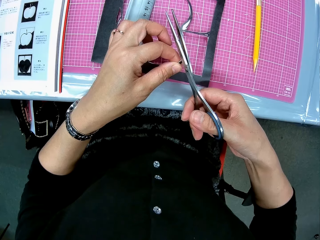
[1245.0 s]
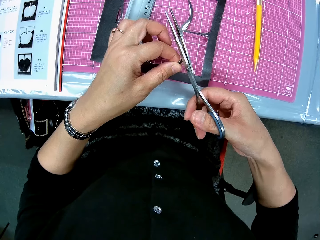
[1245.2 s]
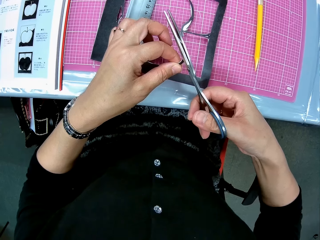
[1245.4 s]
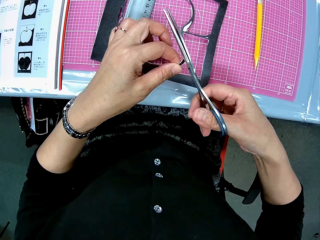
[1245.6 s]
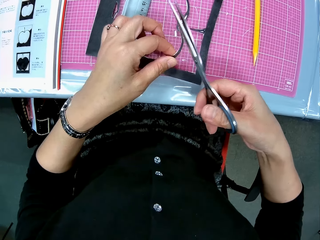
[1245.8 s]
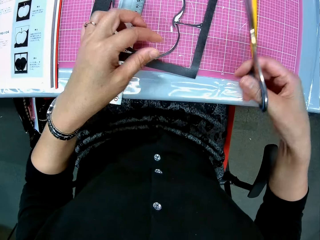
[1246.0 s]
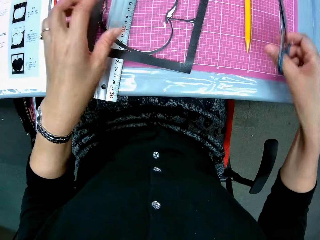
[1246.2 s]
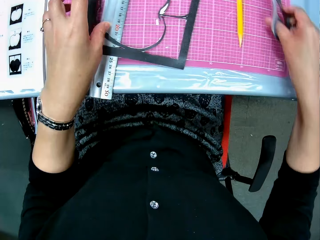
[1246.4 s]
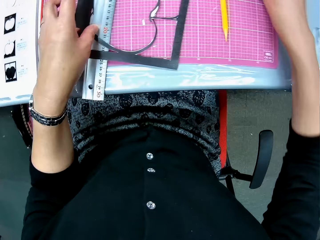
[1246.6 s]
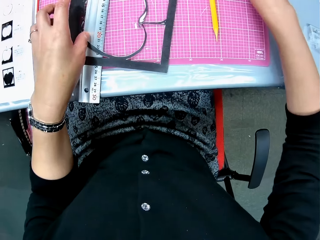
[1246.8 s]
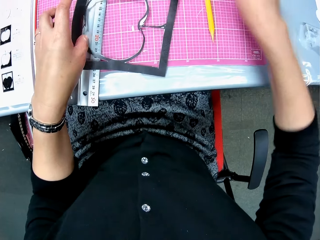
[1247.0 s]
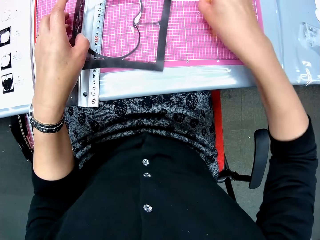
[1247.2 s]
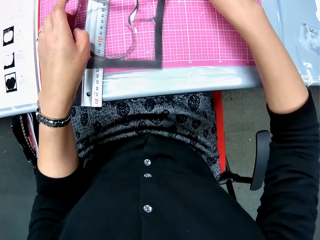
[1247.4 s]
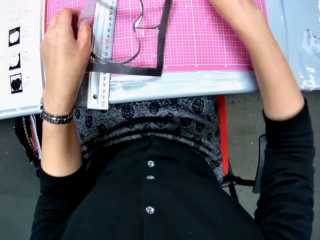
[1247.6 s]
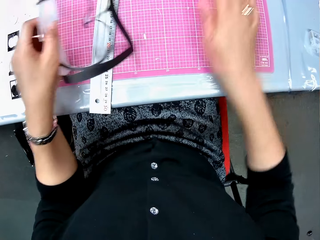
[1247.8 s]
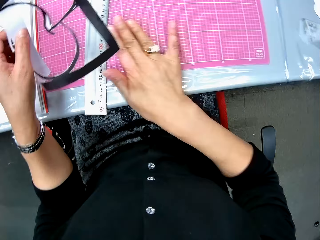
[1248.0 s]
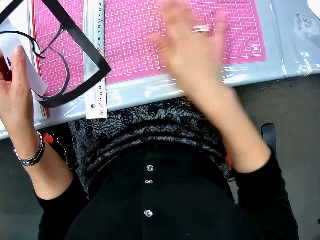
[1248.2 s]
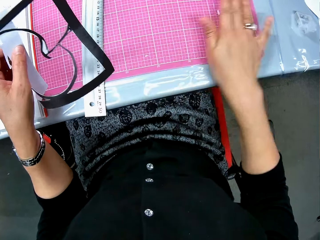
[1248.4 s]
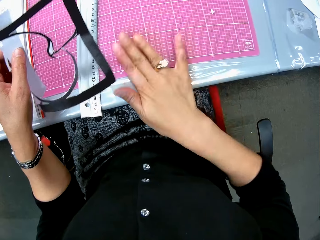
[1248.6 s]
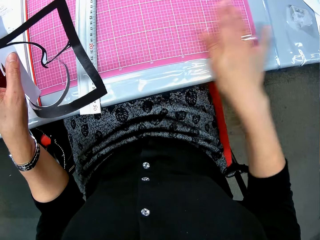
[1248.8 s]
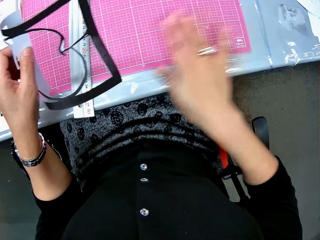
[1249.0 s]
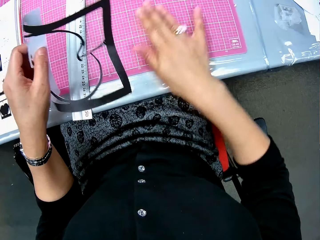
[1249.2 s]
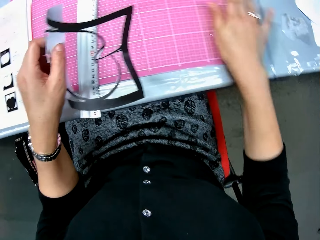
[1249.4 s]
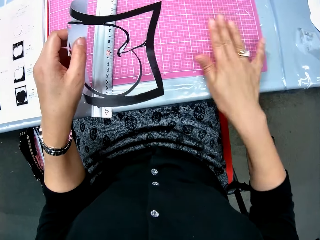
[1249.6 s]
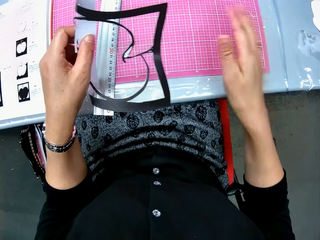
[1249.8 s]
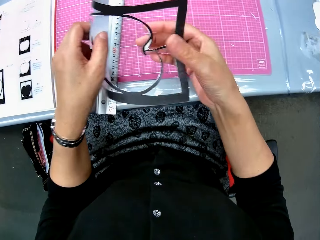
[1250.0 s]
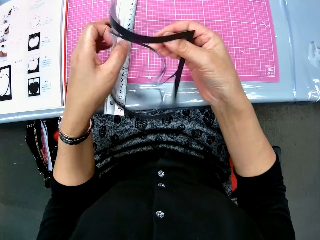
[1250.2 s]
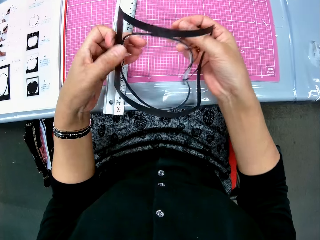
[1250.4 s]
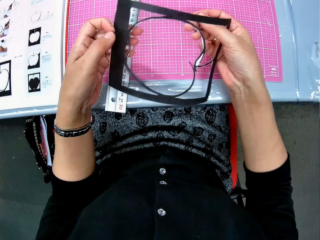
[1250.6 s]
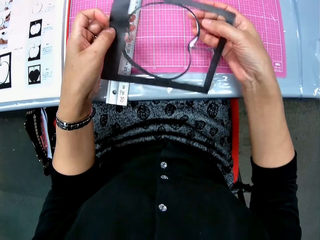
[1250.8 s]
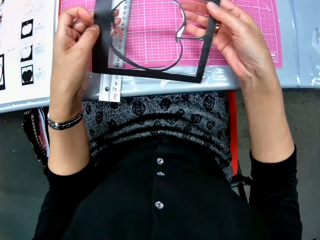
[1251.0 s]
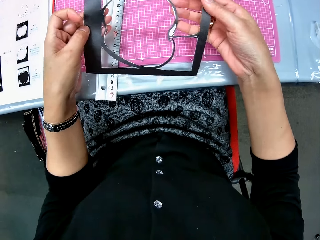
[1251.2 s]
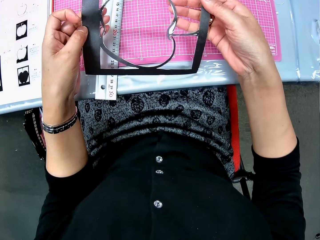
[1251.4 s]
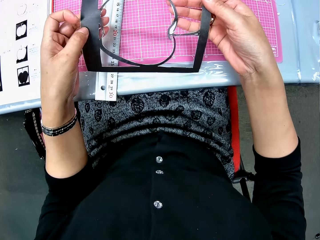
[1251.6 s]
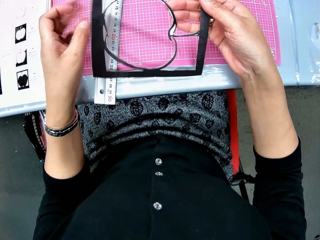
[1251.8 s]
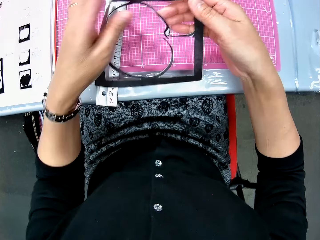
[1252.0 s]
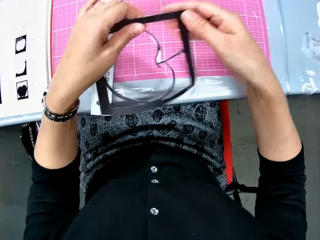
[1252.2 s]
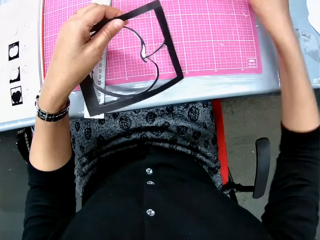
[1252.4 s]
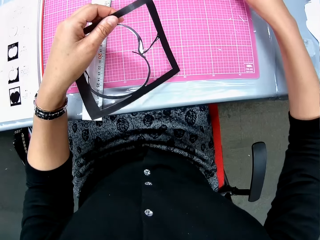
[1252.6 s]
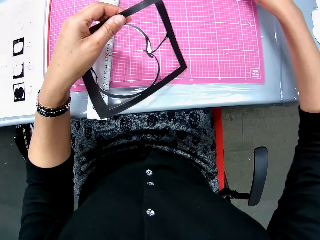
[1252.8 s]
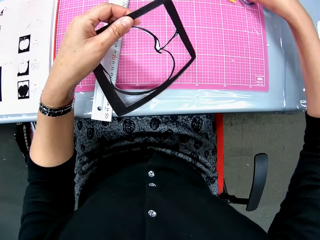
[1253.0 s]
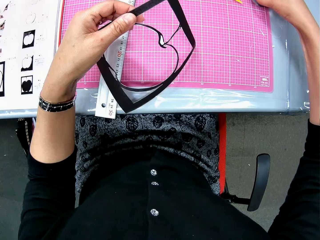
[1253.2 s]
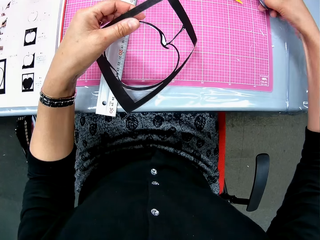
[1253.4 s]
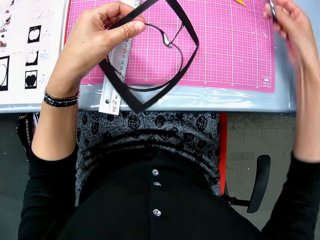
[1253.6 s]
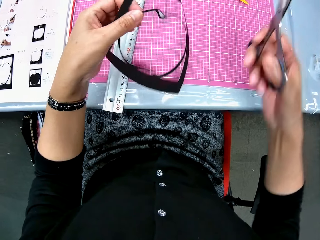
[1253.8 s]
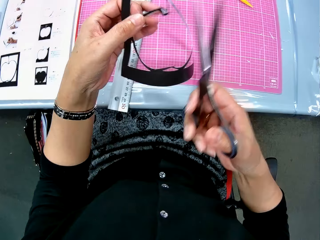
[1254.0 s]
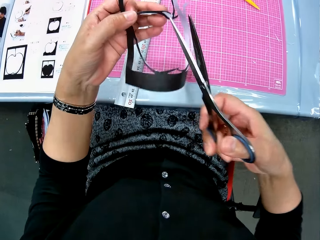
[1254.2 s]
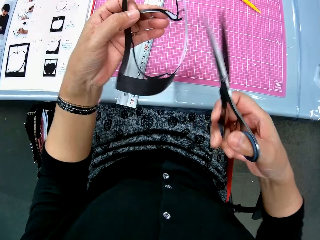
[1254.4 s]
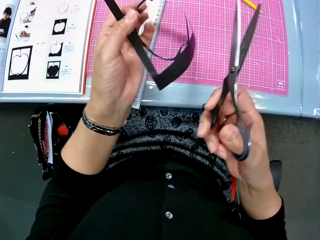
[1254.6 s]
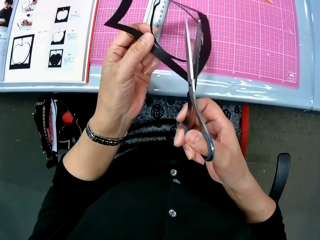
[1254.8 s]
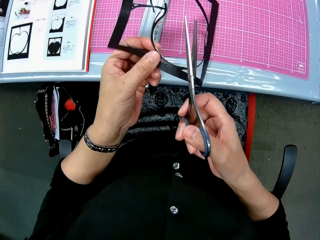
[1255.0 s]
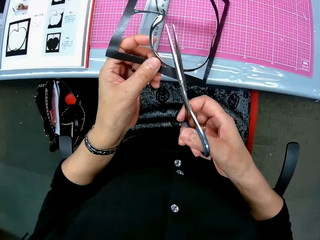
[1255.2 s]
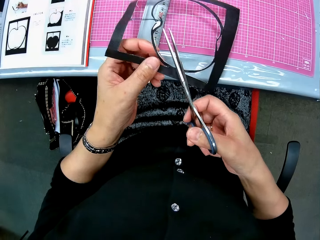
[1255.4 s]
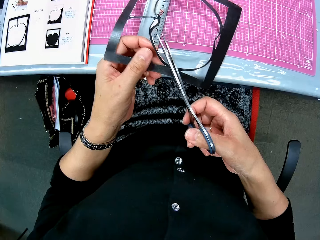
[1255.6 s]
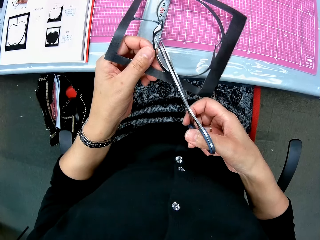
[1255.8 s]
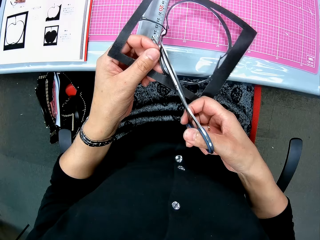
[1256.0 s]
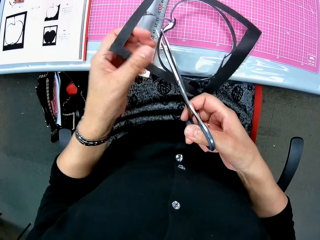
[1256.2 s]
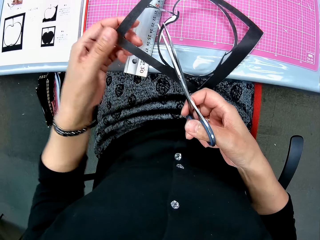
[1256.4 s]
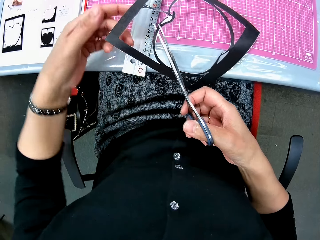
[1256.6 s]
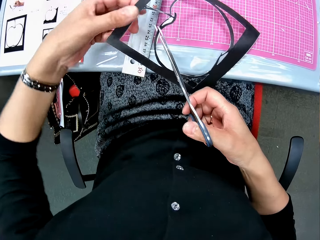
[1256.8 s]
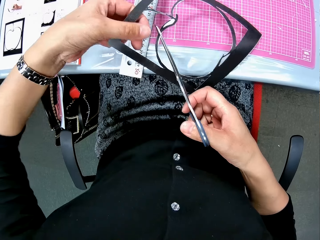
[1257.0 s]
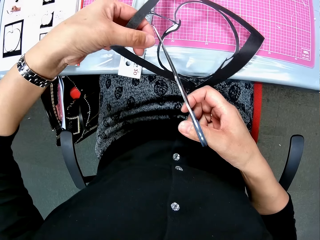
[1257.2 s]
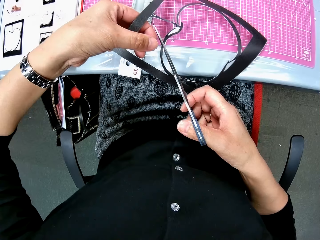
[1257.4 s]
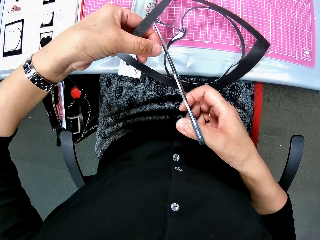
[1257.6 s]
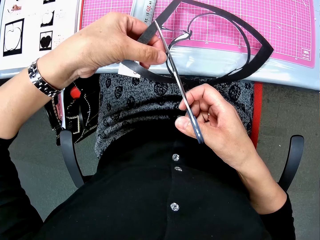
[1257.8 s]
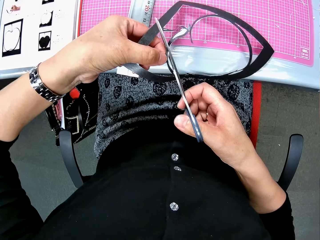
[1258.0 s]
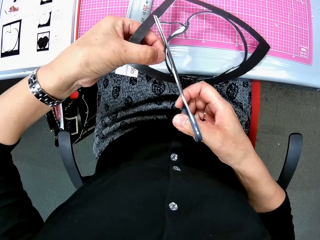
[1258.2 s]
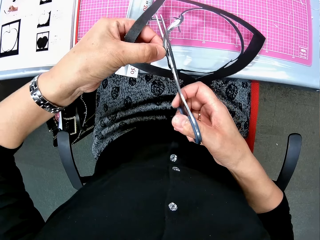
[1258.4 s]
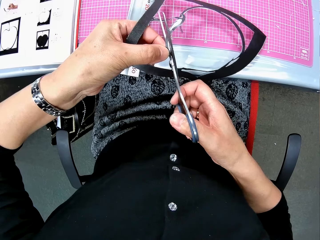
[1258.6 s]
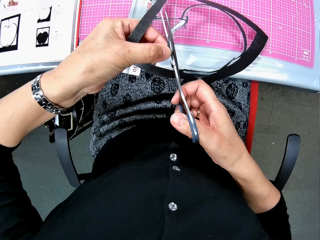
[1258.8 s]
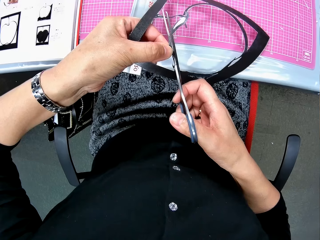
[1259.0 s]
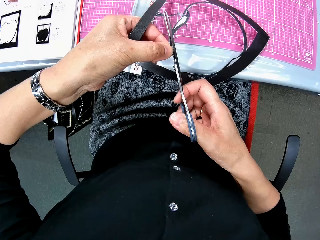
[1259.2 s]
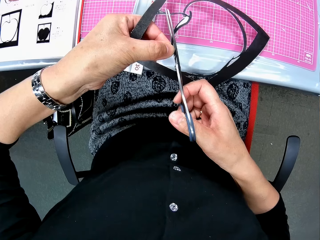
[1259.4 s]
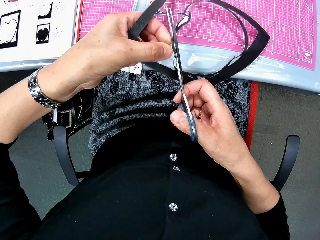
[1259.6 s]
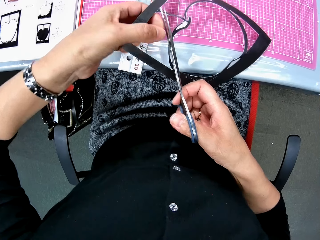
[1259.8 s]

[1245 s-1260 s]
The camera wearer drops the scissors on the cutting mat. She holds the left side of the last craft piece or paper cut out. She adjusts the craft knife forward on the cutting mat. She raises the last craft piece from the cutting mat. She wipes the cutting mat with her right hand. She examines the last craft piece in her hands. She holds the paper cut out. She picks up the scissors from the cutting mat. She continues to trim the last craft piece with the scissors.

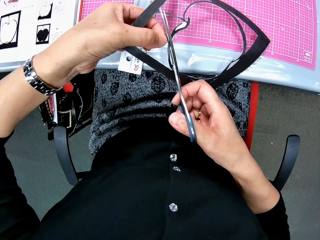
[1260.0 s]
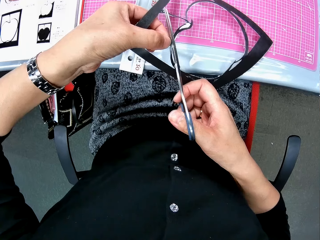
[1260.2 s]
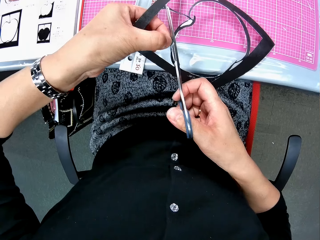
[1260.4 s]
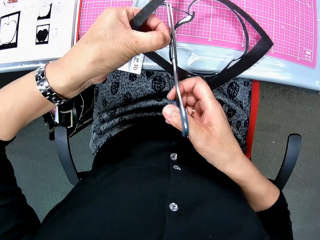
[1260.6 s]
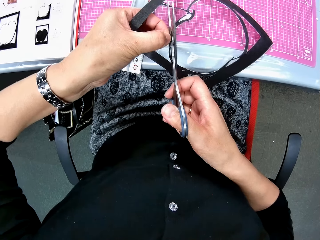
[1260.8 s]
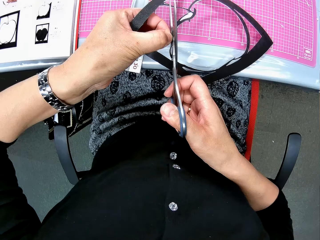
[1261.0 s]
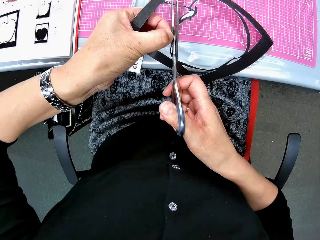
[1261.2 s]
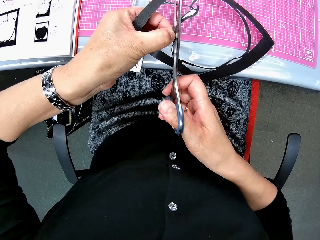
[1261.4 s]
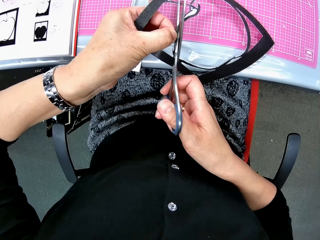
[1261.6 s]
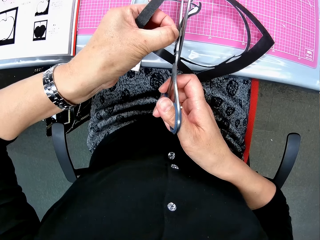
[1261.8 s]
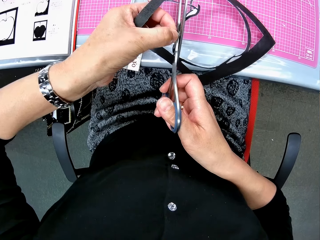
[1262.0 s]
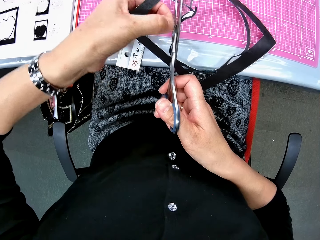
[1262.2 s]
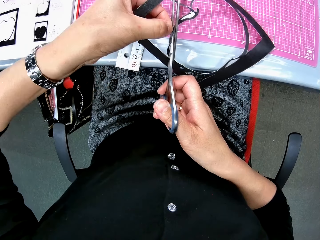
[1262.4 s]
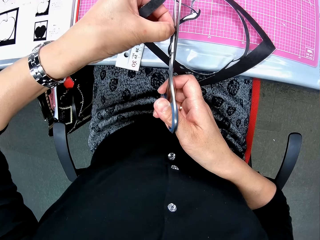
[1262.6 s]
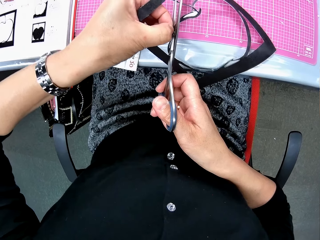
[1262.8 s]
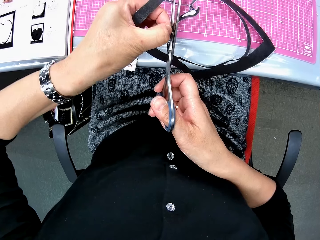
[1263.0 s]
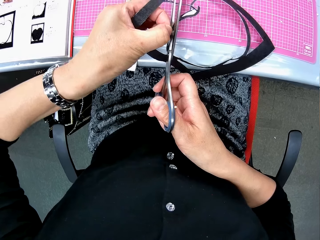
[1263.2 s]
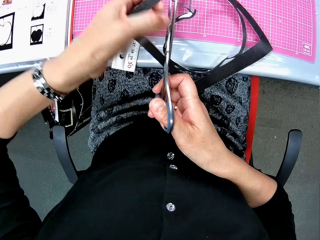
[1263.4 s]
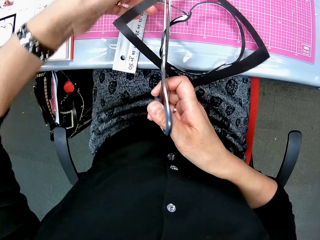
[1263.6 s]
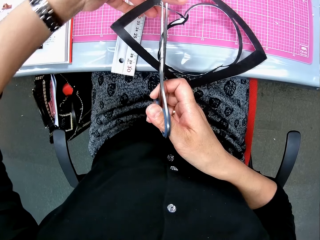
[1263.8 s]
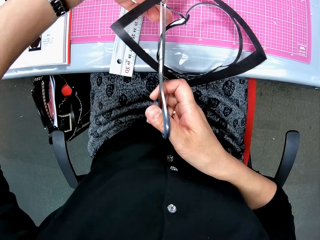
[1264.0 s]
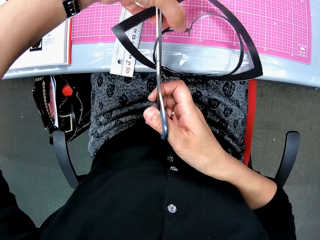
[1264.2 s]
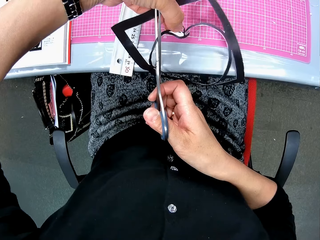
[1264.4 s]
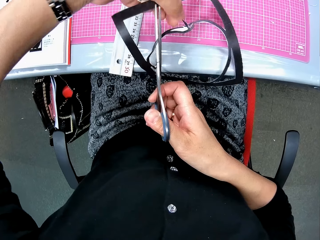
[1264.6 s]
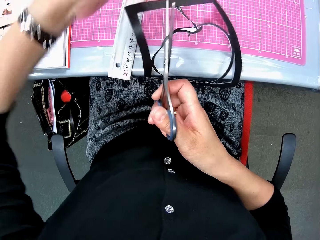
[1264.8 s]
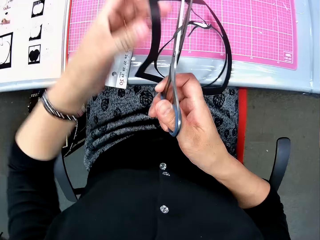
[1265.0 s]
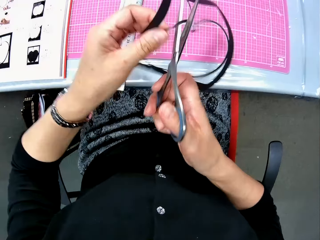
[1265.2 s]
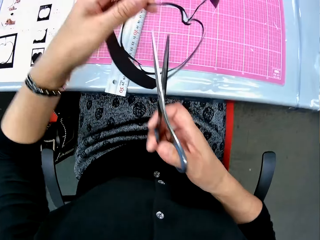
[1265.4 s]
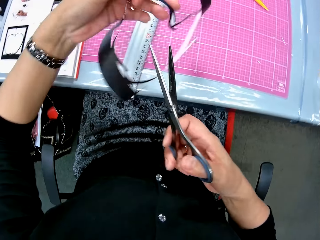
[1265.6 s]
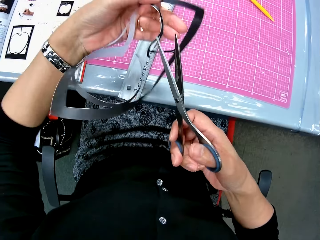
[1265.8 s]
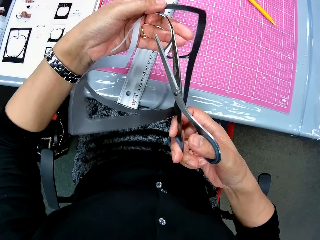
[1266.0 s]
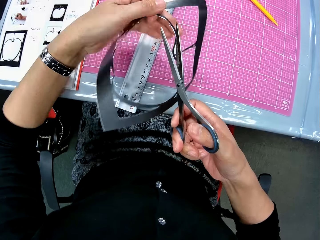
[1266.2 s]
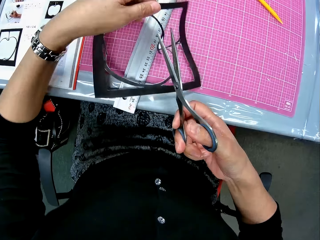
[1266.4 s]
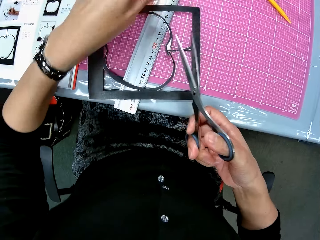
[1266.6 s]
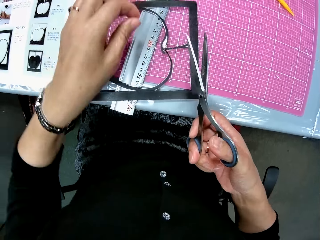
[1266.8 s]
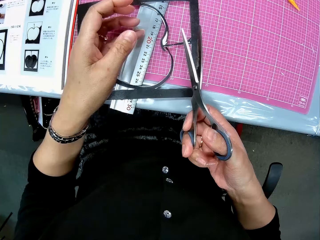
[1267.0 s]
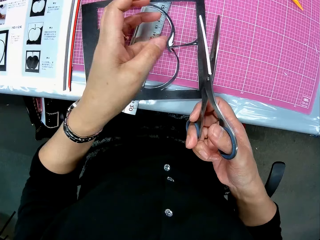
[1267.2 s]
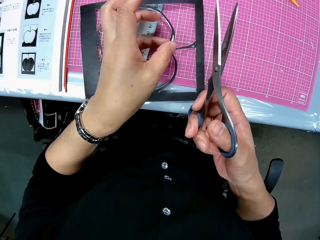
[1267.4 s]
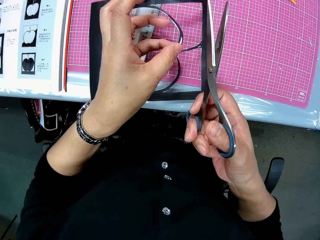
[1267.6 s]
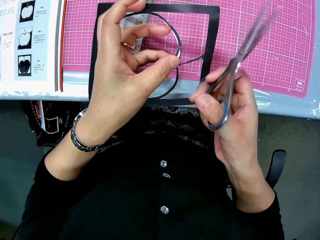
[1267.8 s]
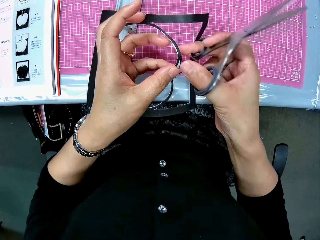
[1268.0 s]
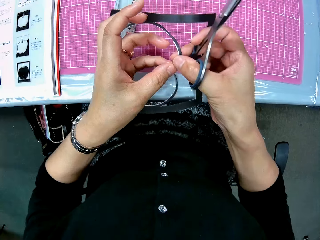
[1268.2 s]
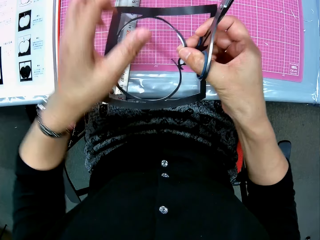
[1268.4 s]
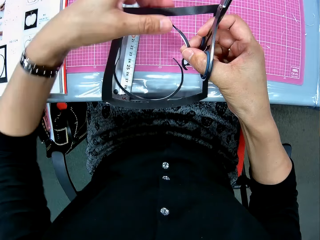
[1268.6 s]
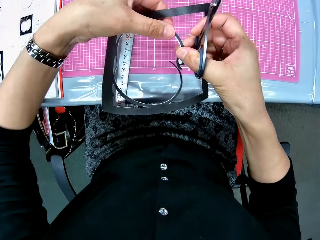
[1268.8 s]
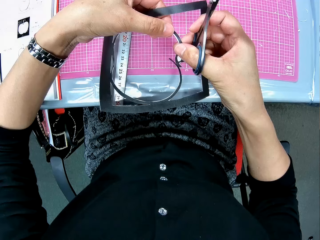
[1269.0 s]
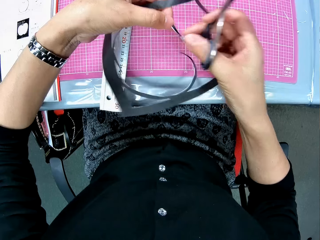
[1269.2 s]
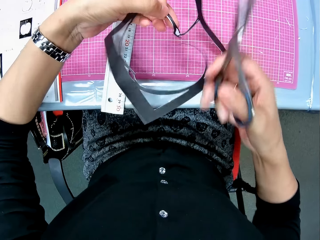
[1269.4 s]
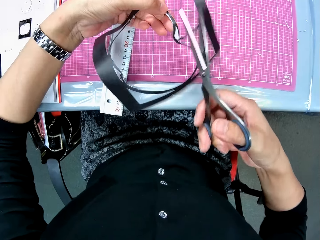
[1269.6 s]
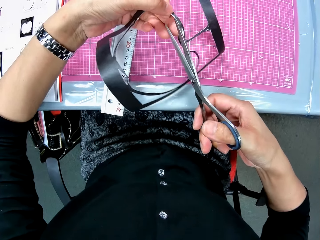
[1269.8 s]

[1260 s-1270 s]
The camera wearer holds the paper cut out or last craft piece. They place the last craft piece on the cutting mat. They pick up the last craft piece from the cutting mat. They hold the paper cut out.
